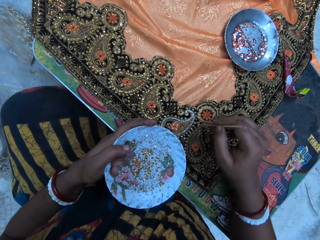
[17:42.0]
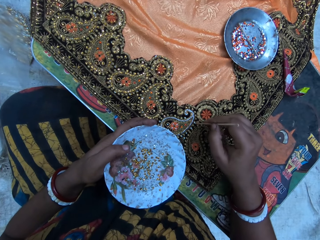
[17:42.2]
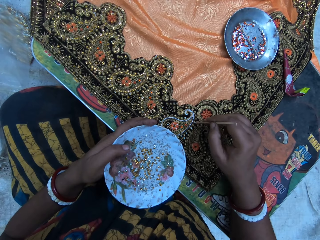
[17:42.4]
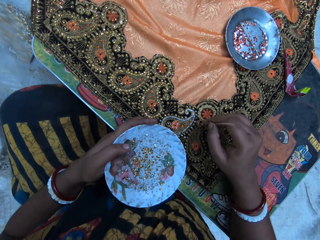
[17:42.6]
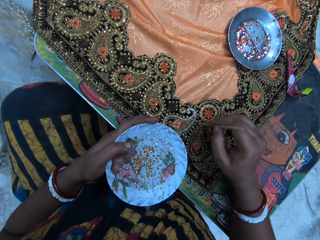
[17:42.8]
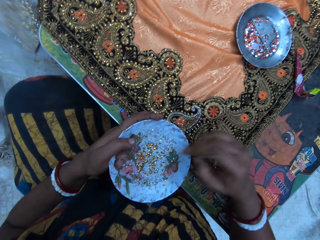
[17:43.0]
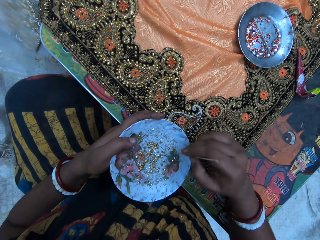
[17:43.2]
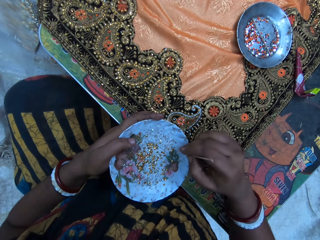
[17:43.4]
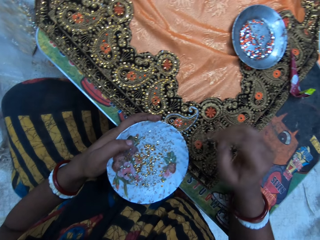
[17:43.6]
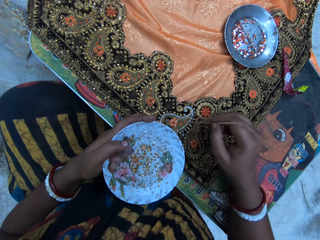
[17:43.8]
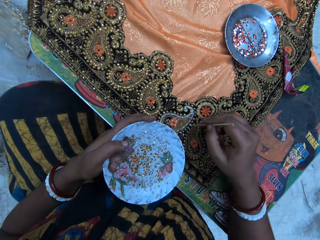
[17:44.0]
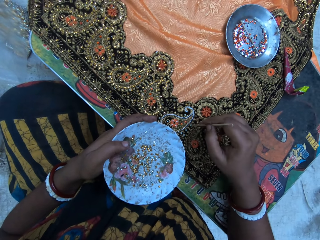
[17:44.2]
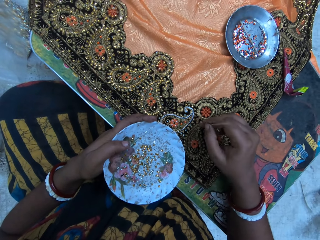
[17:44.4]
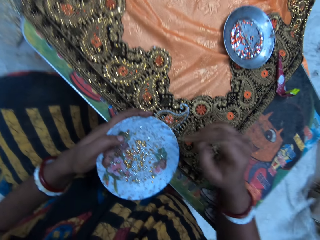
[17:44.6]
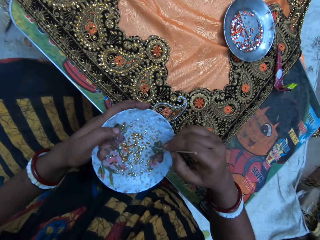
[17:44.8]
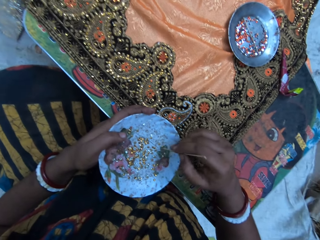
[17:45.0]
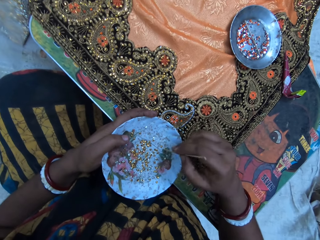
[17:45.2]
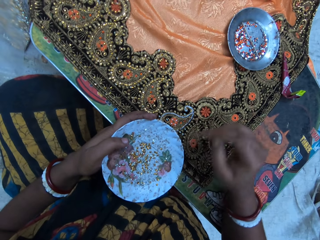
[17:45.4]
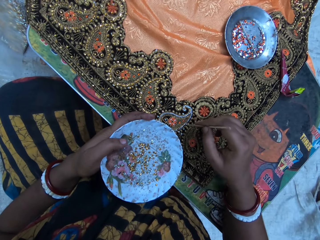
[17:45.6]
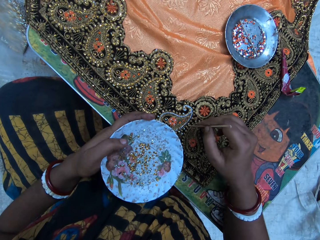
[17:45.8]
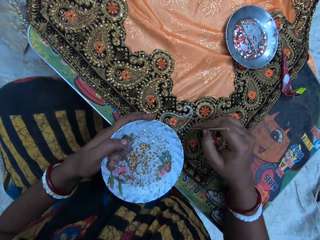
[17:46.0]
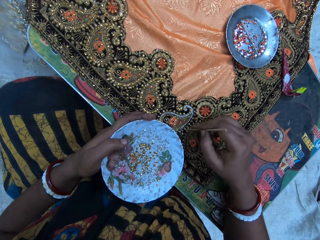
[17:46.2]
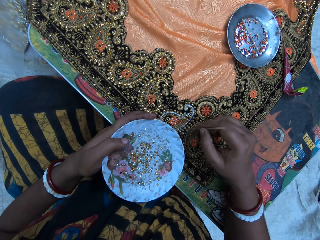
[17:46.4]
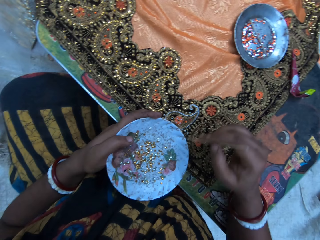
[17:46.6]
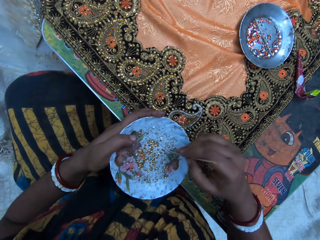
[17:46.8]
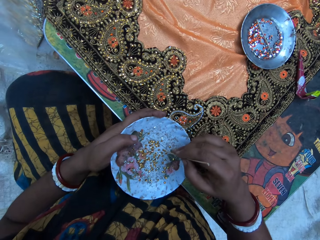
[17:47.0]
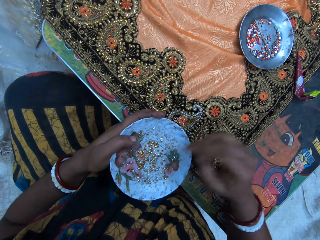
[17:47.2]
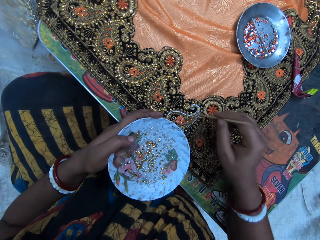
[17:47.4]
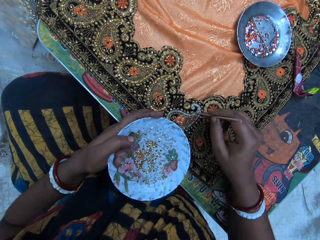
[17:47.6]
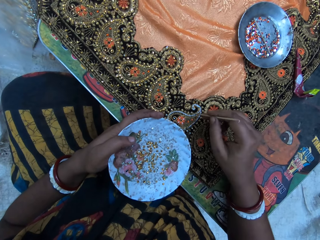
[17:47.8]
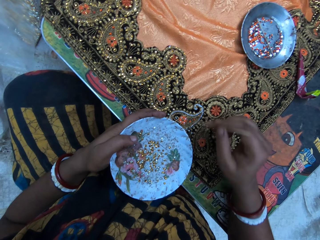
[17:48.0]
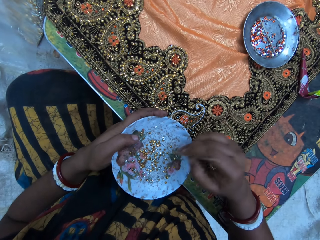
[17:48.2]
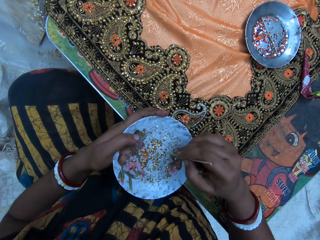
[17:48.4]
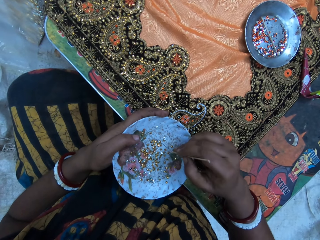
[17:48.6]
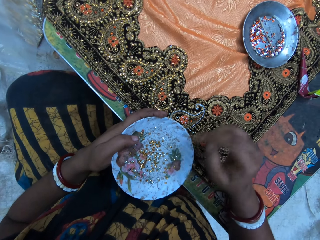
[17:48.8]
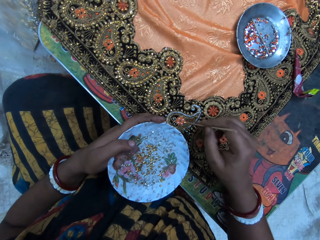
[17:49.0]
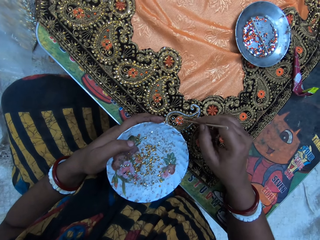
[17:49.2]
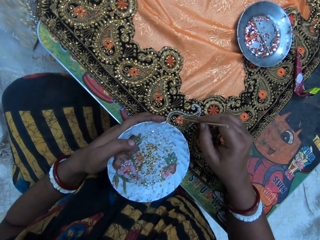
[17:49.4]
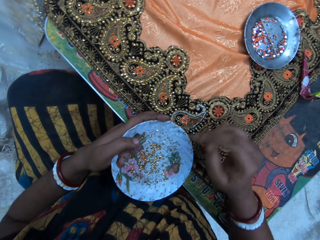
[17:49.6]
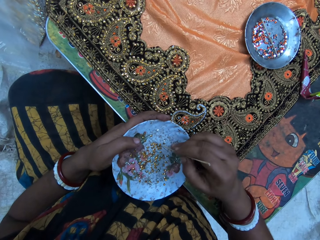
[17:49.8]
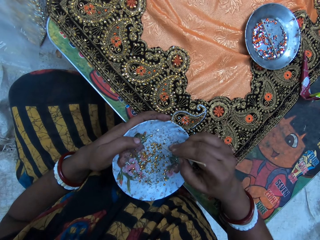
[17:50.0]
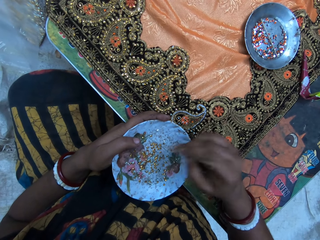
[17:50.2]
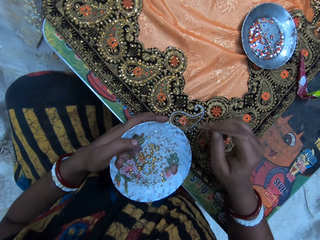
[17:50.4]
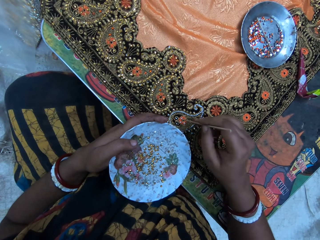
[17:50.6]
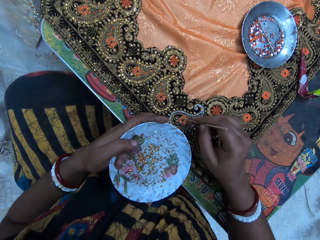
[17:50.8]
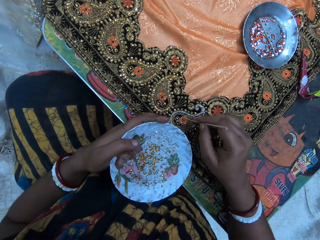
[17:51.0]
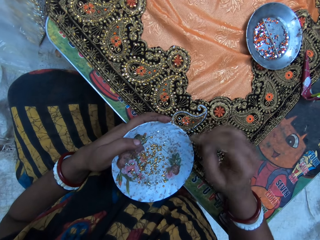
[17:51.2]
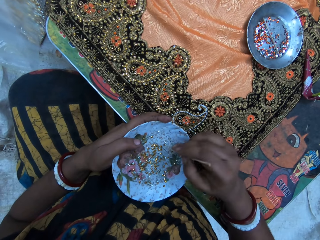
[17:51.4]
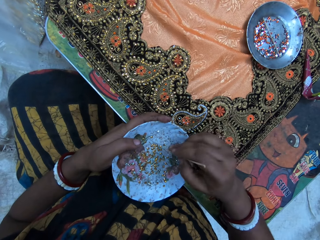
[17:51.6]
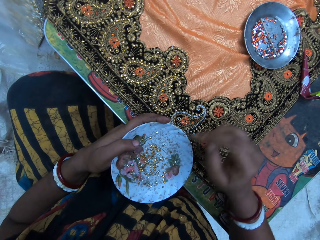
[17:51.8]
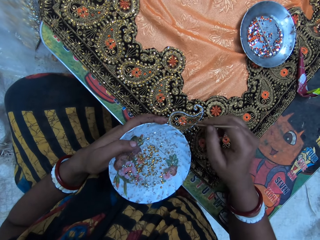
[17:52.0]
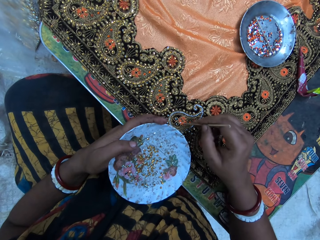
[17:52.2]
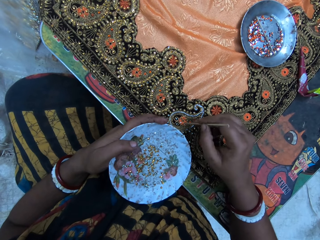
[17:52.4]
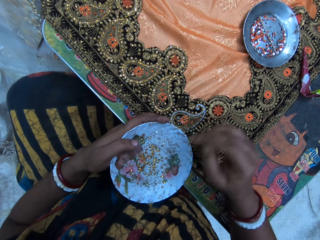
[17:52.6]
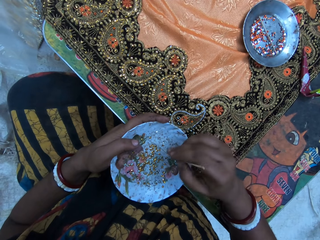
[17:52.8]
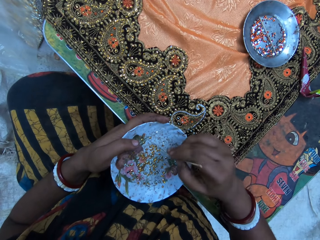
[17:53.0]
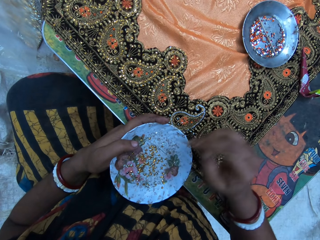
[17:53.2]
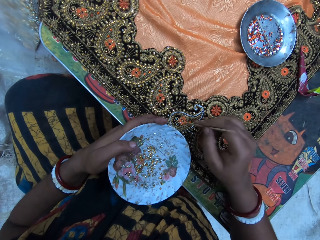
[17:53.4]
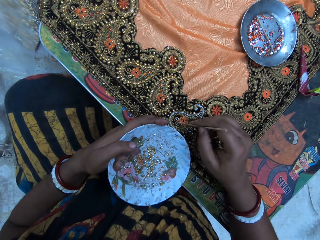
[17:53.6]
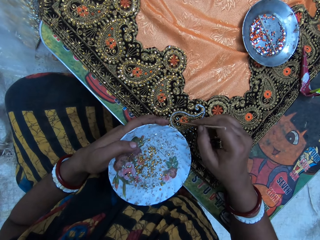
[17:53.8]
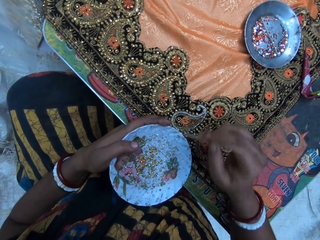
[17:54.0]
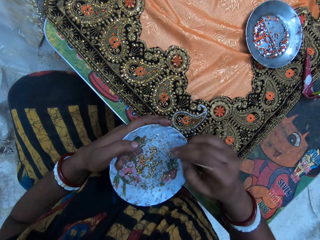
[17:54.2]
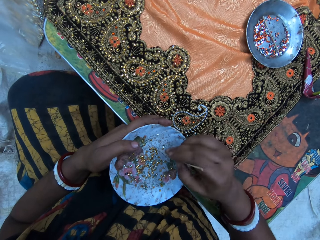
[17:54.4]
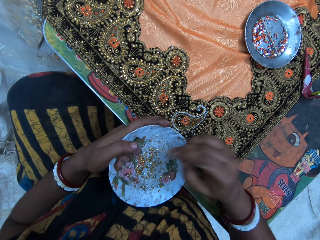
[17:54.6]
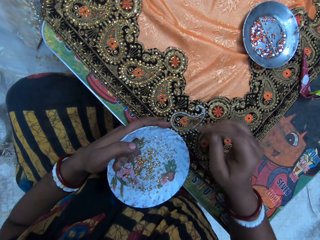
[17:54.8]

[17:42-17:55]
The camera wearer puts the cloth stone on the cloth on the table with the pin in her right hand. She picks the cloth stone from the plate with the pin in her right hand. She puts the cloth stone on the cloth on the table with the pin in her right hand. She picks the cloth stone from the plate with the pin in her right hand. She puts the cloth stone on the cloth on the table with the pin in her right hand. She picks the cloth stone from the plate with the pin in her right hand. She puts the cloth stone on the cloth on the table with the pin in her right hand. She picks the cloth stone from the plate with the pin in her right hand. She puts the cloth stone on the cloth on the table with the pin in her right hand. She picks the cloth stone from the plate with the pin in her right hand. She puts the cloth stone on the cloth on the table with the pin in her right hand. She picks the cloth stone from the plate with the pin in her right hand. She puts the cloth stone on the cloth on the table with the pin in her right hand. She picks the cloth stone from the plate with the pin in her right hand. She puts the cloth stone on the cloth on the table with the pin in her right hand. She picks the cloth stone from the plate with the pin in her right hand.

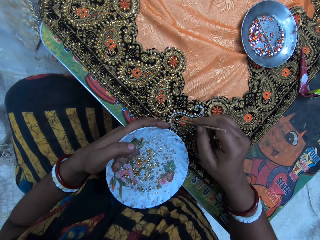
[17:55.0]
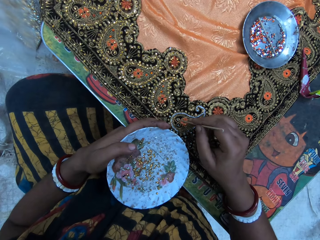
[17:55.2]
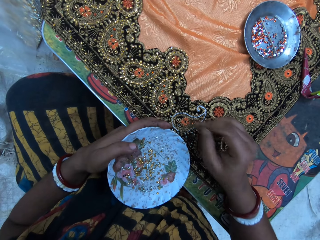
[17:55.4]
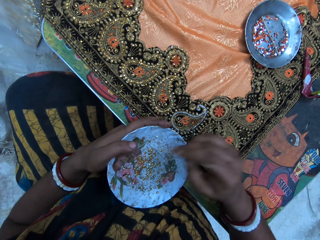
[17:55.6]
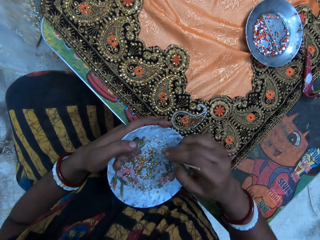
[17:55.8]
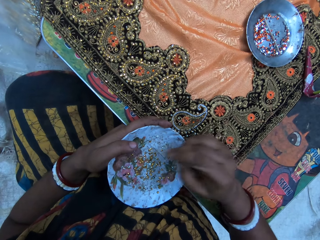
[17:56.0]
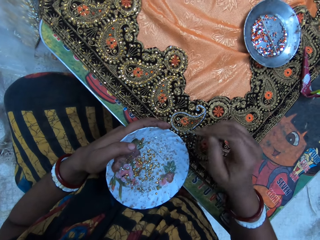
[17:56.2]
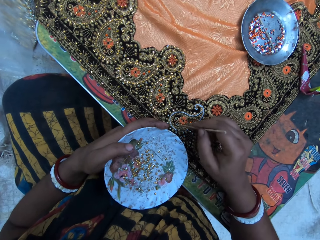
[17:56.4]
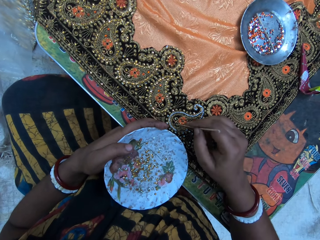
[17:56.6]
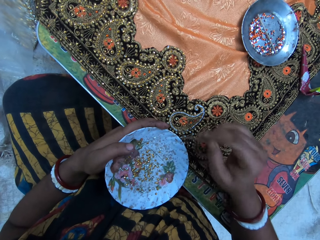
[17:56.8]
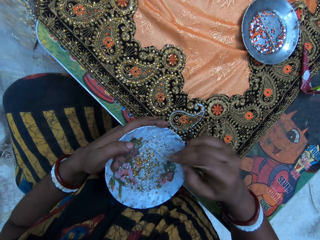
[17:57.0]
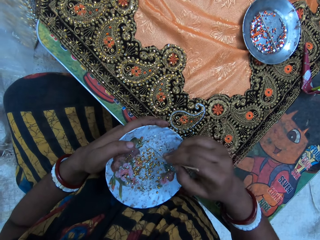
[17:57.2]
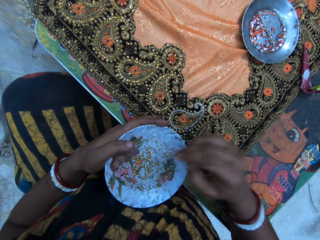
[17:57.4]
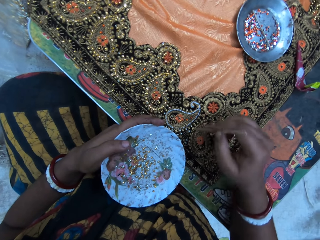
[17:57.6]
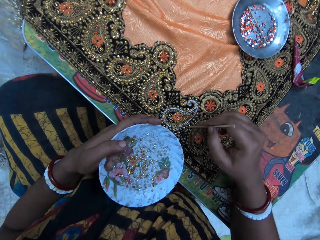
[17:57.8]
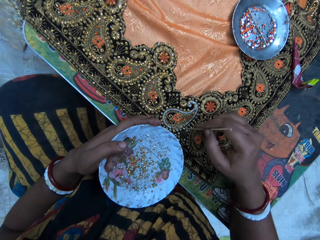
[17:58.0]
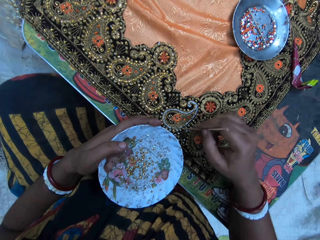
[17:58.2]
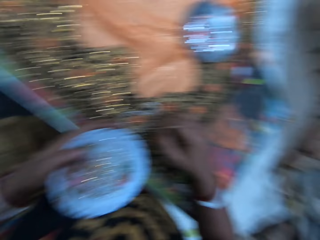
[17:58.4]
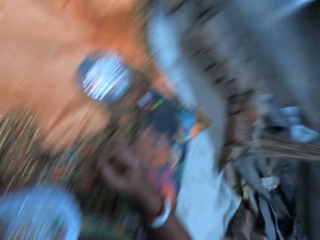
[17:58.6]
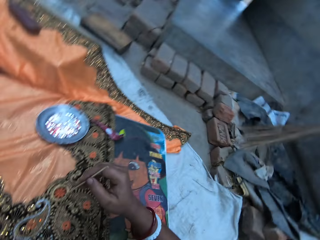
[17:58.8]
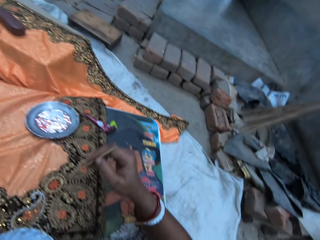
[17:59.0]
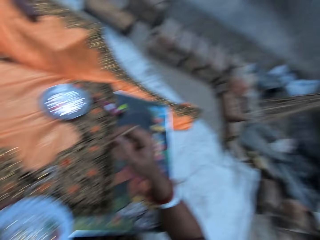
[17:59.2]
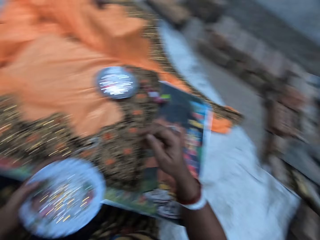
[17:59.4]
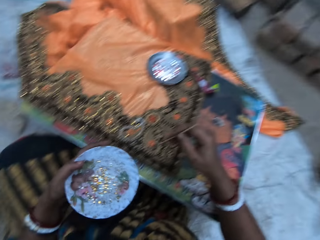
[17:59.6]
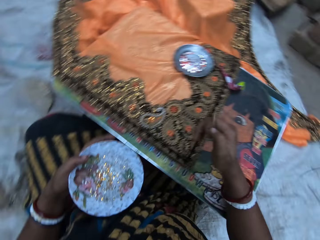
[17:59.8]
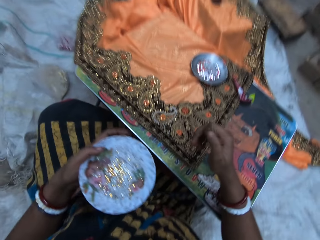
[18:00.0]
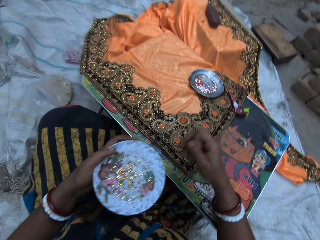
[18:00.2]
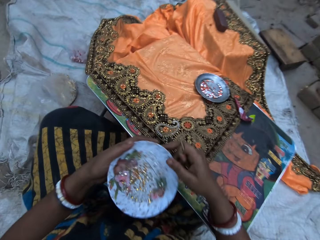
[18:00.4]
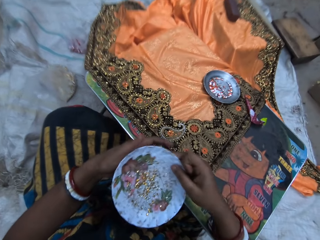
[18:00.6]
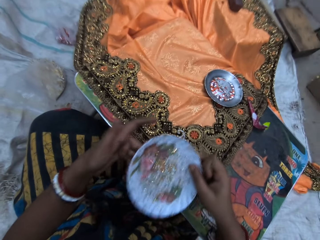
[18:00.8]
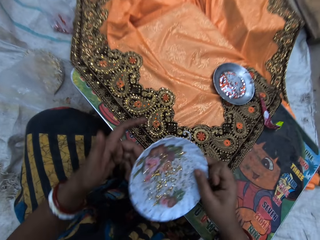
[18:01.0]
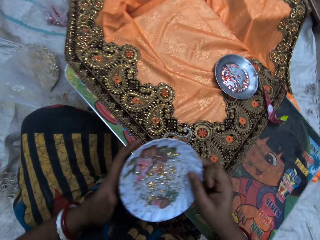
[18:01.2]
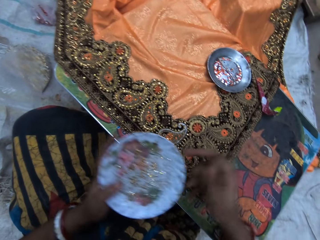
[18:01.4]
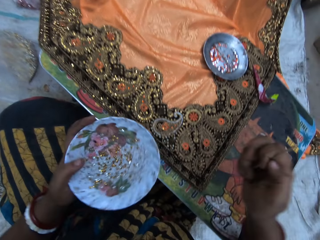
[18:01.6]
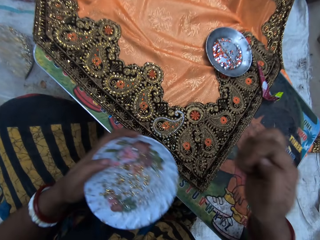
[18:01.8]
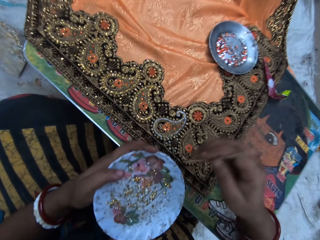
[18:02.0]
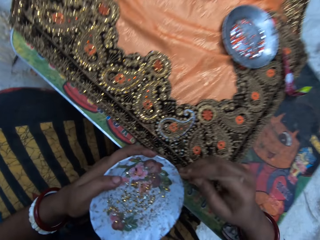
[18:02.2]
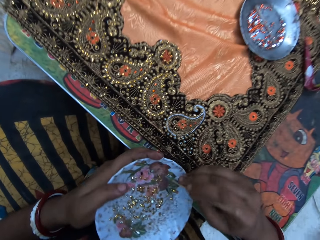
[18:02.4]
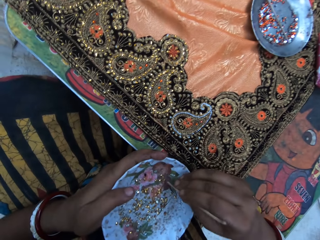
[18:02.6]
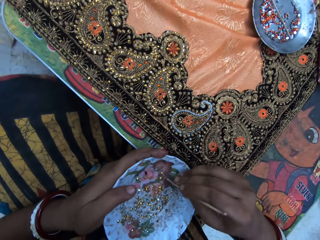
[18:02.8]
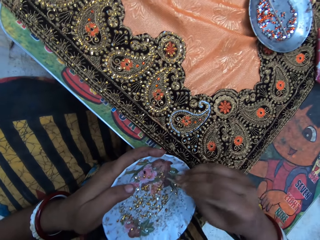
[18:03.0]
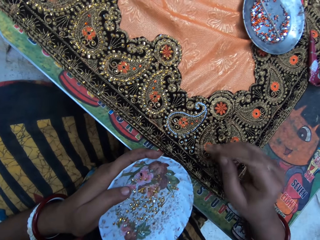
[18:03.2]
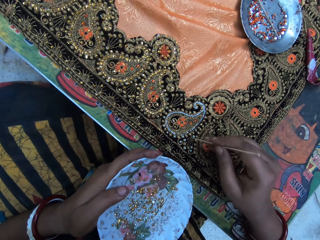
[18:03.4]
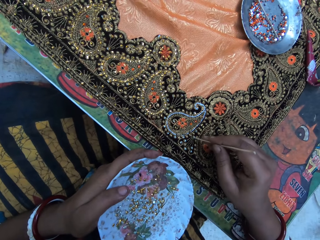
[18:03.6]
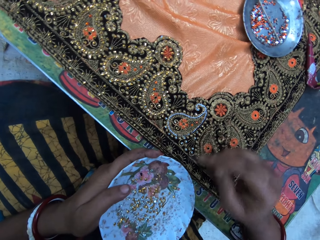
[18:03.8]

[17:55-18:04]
The camera wearer puts the cloth stone on the cloth on the table with the pin in her right hand. She picks the cloth stone from the plate with the pin in her right hand. She puts the cloth stone on the cloth on the table with the pin in her right hand. She speaks. She picks the cloth stone from the plate with the pin in her right hand. She puts the cloth stone on the cloth on the table with the pin in her right hand. She interacts with a woman. She looks around. She speaks. She passes the plate of cloth stone accessories from her left hand to her right hand. She shakes the plate of cloth stone accessories with her right hand. She passes the plate of cloth stone accessories from her right hand to her left hand. She picks the cloth stone from the plate with the pin in her right hand. The woman speaks. The camera wearer puts the cloth stone on the cloth on the table with the pin in her right hand.
